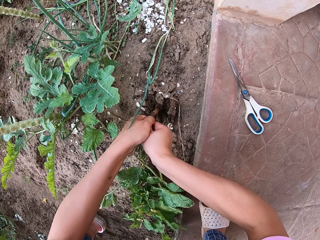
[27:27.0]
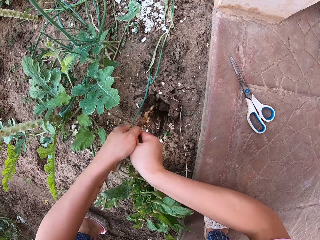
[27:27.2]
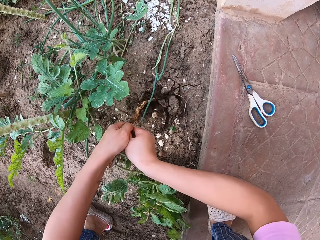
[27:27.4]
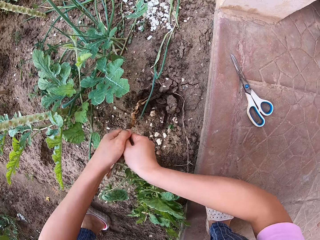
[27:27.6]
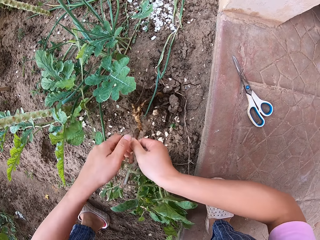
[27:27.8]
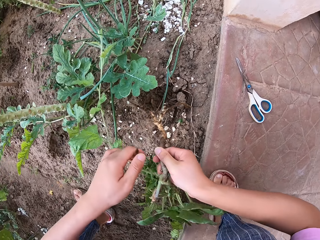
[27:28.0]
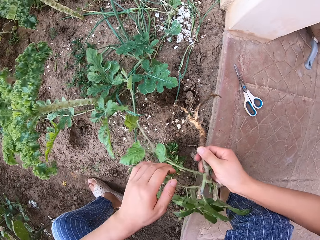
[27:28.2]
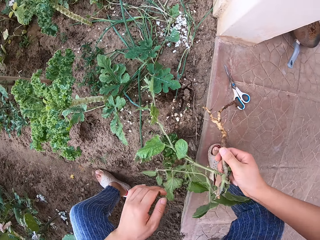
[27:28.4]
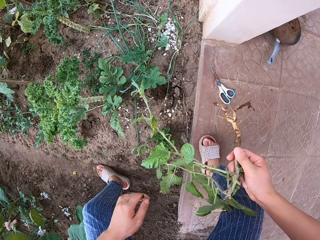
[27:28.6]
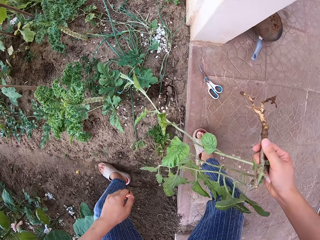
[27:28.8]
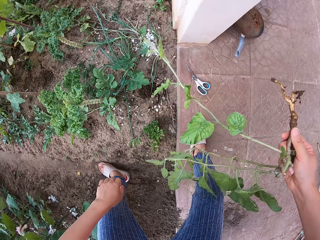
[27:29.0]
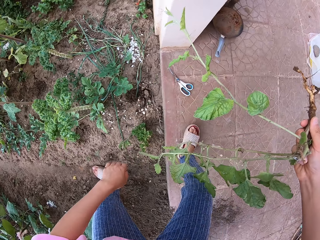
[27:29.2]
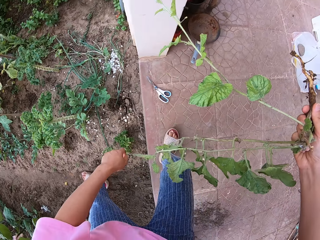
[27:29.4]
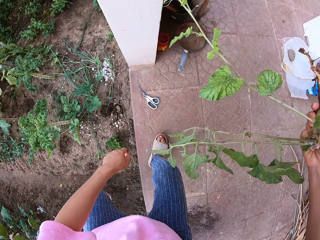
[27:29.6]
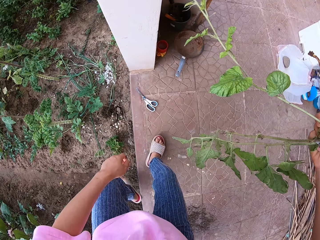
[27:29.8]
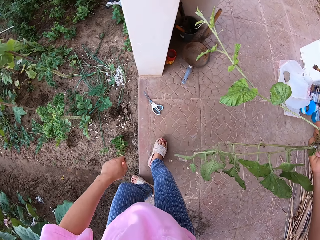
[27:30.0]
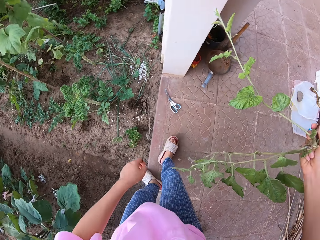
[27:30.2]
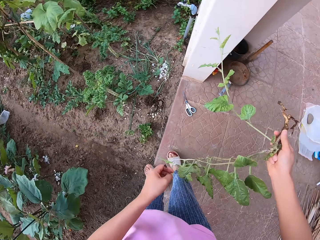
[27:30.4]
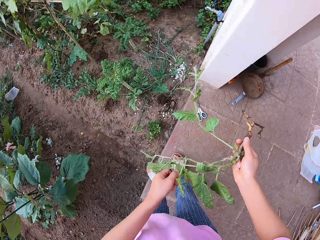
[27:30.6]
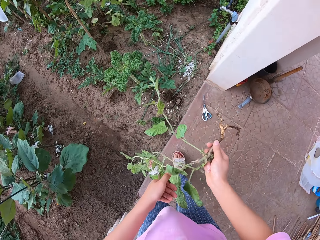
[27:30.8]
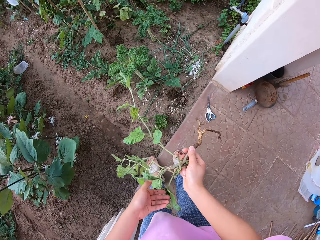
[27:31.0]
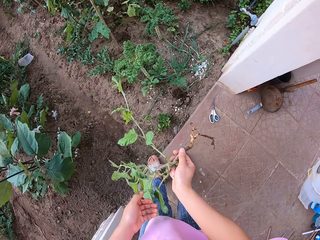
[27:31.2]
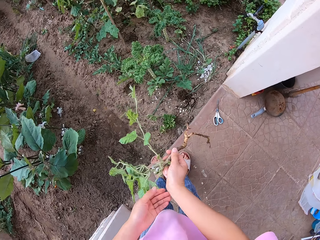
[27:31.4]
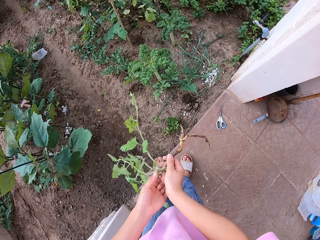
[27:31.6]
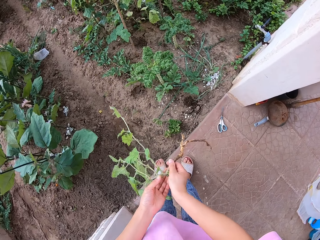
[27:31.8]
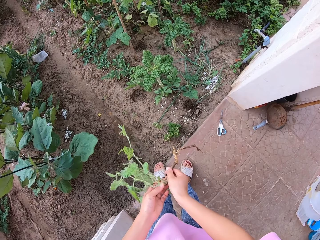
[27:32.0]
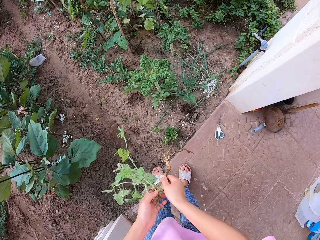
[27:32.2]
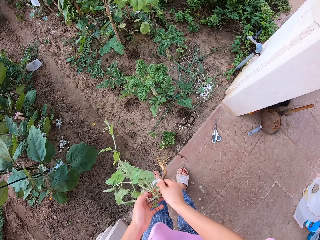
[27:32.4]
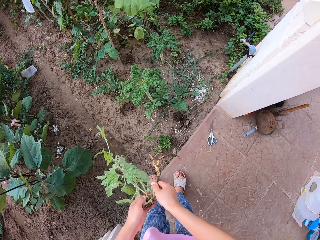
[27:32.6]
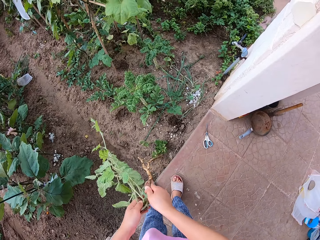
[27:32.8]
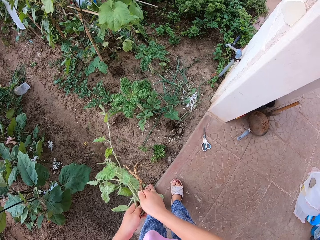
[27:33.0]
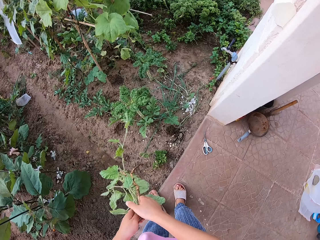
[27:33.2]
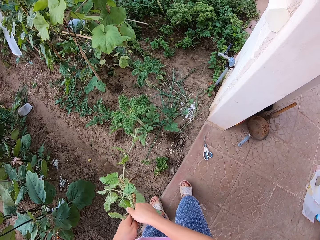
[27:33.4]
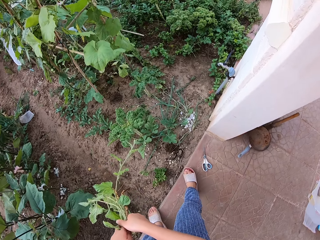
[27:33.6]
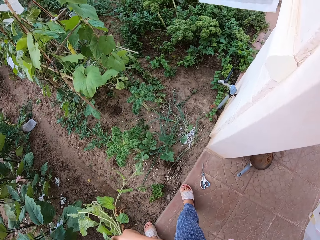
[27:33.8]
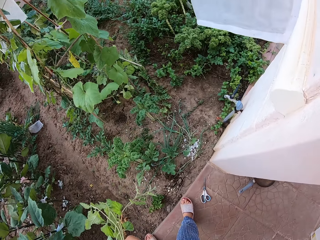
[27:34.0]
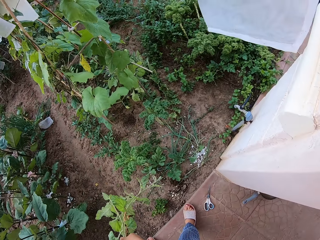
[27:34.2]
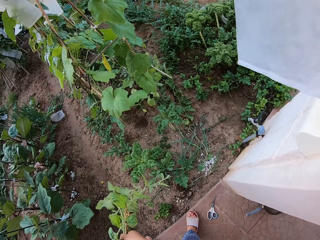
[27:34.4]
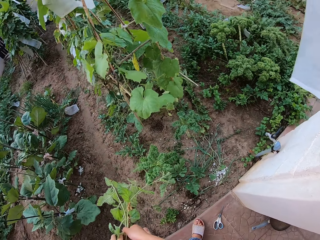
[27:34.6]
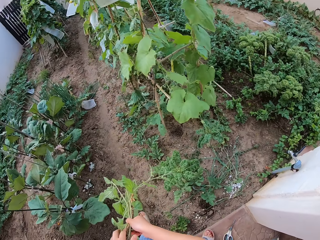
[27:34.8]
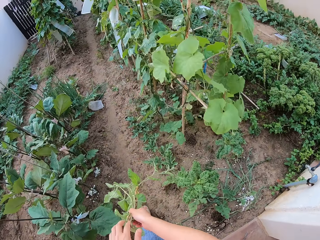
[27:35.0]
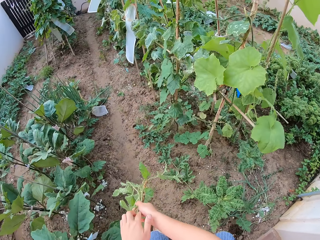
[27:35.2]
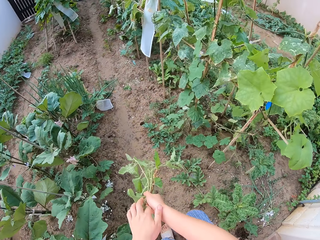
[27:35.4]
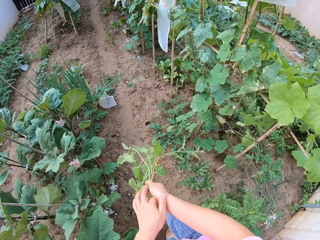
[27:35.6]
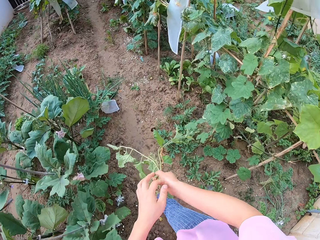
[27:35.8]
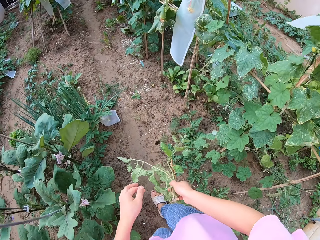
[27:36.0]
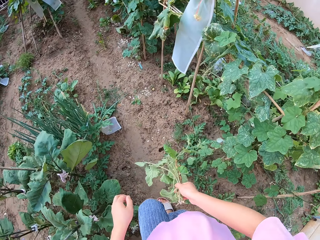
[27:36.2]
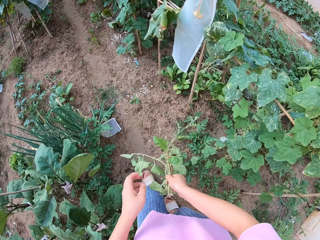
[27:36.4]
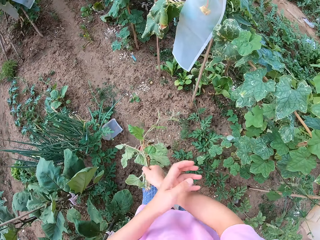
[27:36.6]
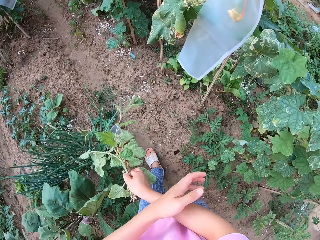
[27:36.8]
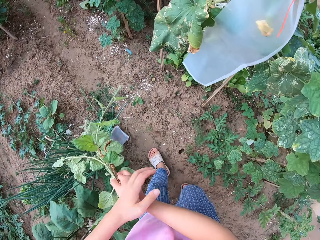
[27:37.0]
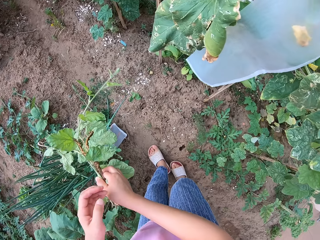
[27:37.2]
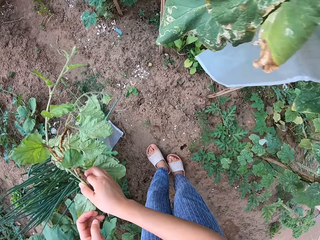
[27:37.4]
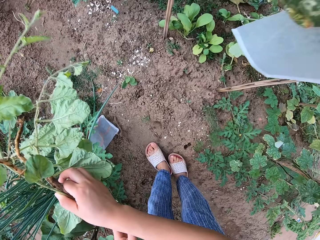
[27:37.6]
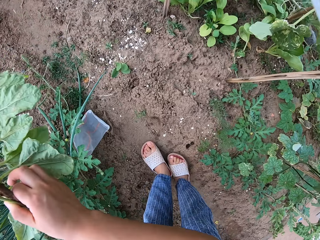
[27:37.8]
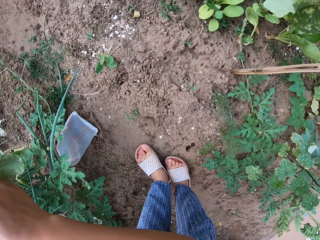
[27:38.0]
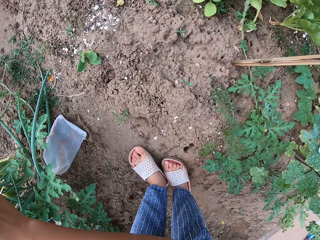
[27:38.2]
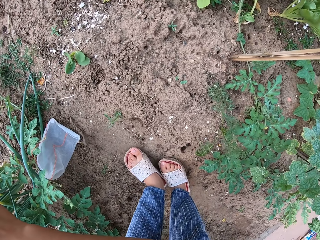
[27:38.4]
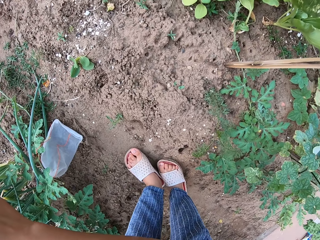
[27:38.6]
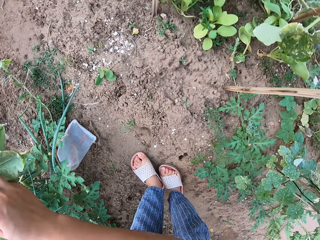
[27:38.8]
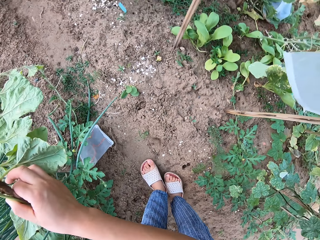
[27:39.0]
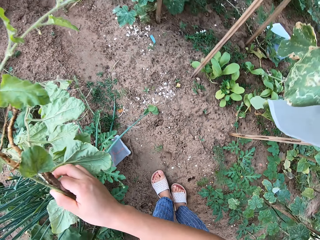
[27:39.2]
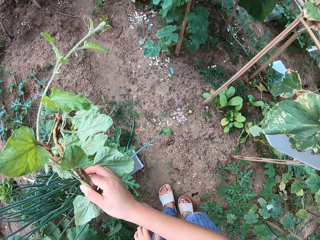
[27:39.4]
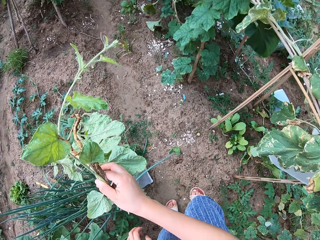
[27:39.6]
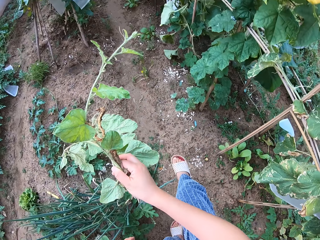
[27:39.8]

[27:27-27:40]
The camera wearer walks to the garden.

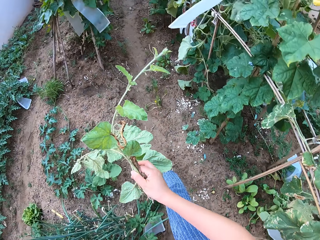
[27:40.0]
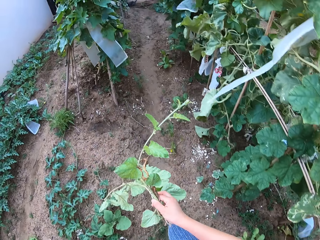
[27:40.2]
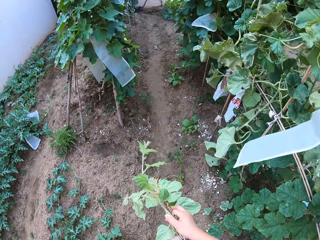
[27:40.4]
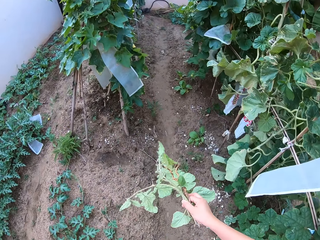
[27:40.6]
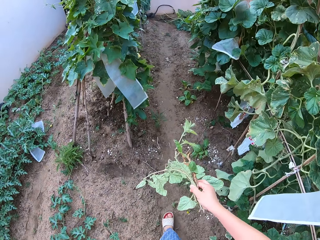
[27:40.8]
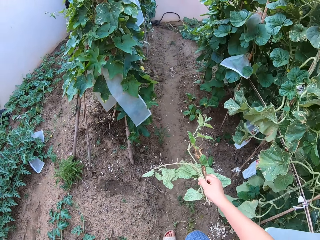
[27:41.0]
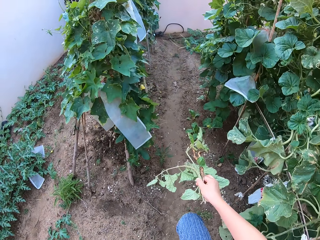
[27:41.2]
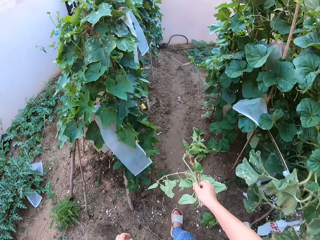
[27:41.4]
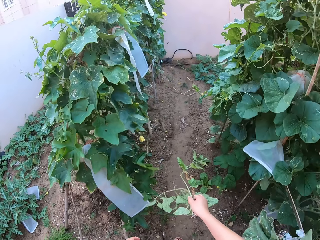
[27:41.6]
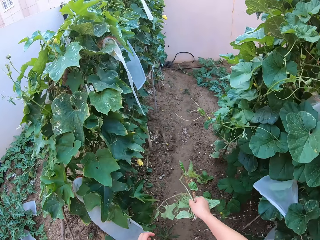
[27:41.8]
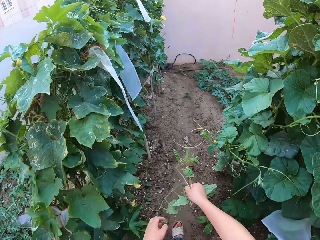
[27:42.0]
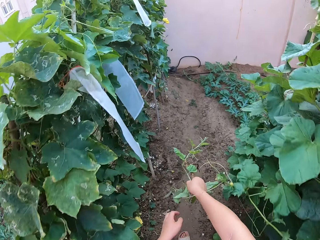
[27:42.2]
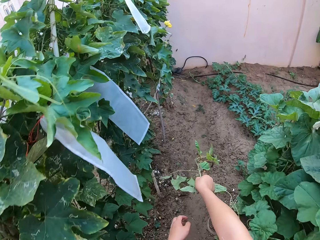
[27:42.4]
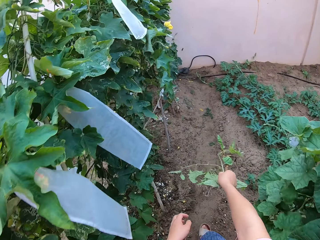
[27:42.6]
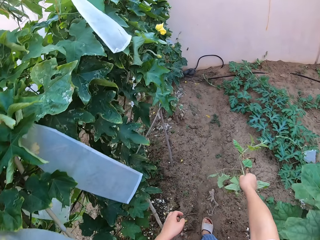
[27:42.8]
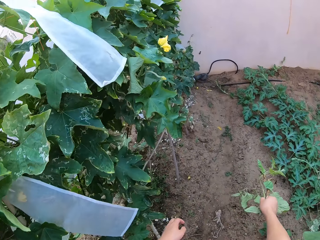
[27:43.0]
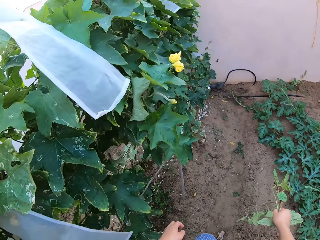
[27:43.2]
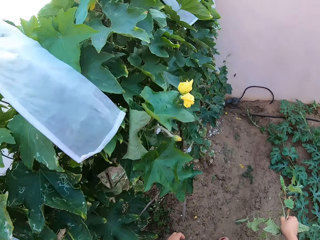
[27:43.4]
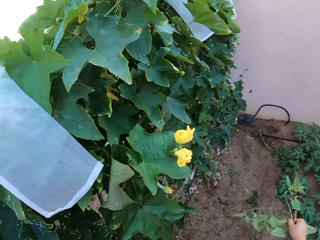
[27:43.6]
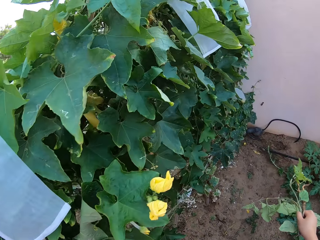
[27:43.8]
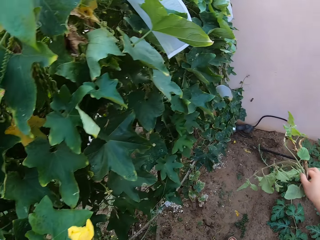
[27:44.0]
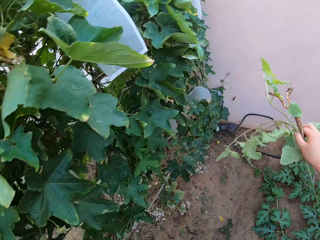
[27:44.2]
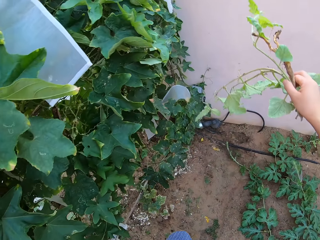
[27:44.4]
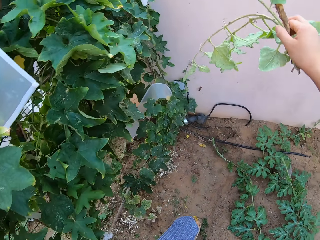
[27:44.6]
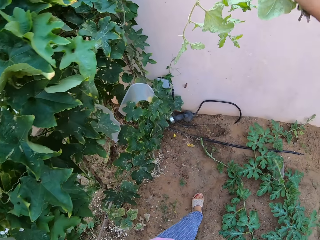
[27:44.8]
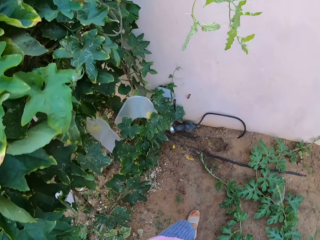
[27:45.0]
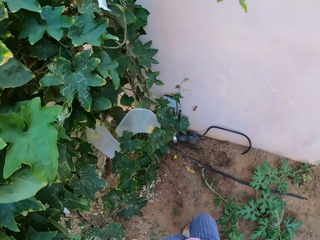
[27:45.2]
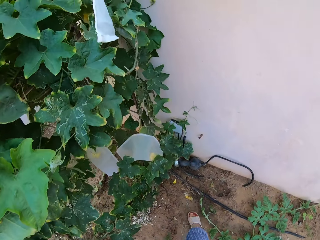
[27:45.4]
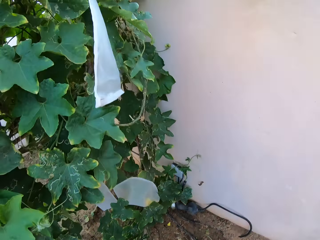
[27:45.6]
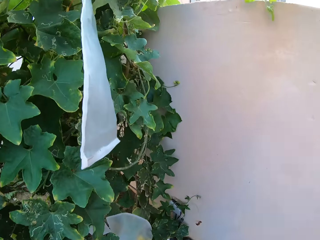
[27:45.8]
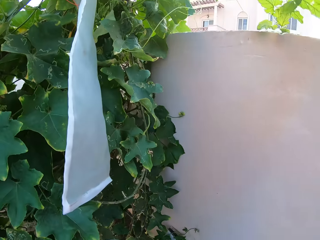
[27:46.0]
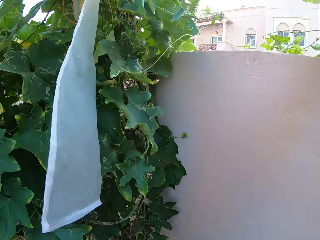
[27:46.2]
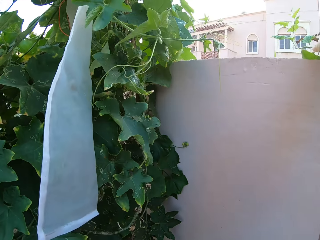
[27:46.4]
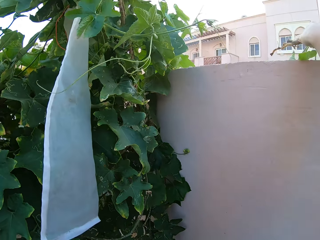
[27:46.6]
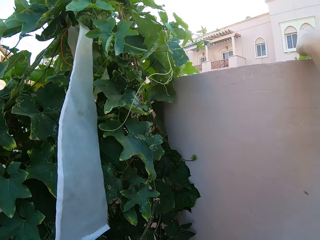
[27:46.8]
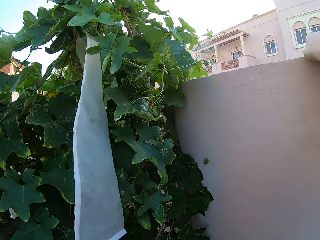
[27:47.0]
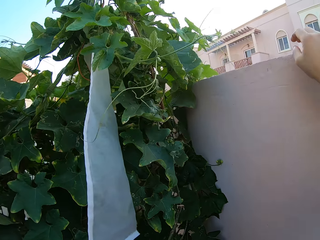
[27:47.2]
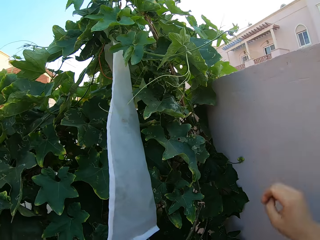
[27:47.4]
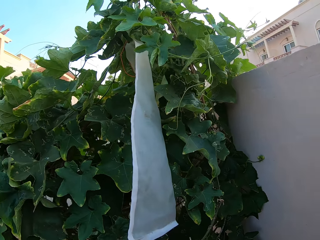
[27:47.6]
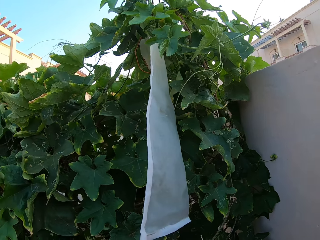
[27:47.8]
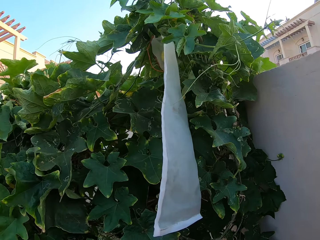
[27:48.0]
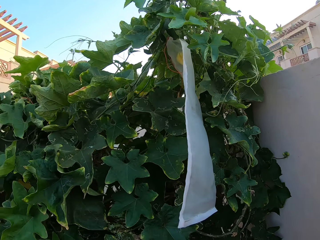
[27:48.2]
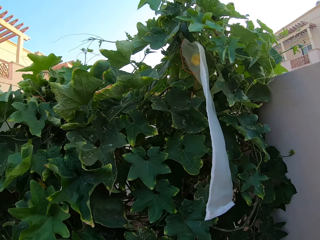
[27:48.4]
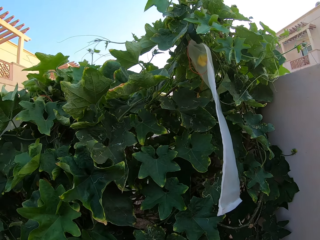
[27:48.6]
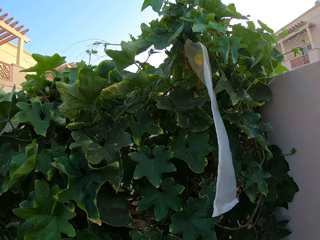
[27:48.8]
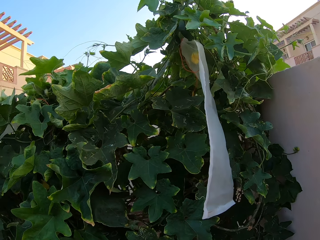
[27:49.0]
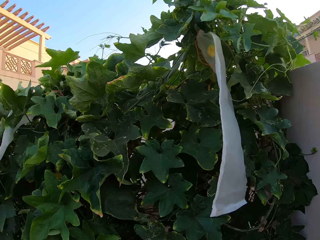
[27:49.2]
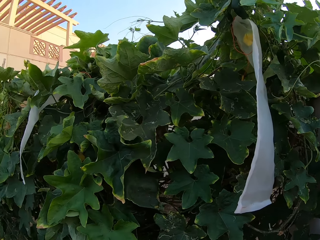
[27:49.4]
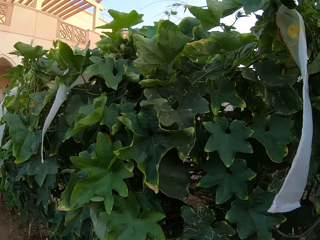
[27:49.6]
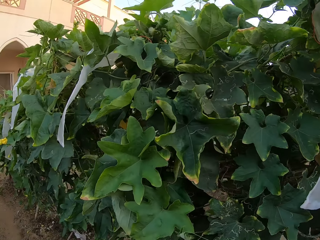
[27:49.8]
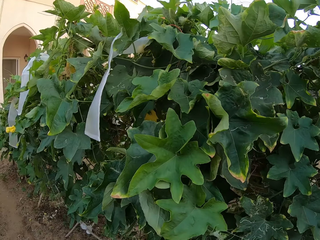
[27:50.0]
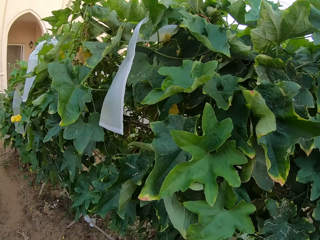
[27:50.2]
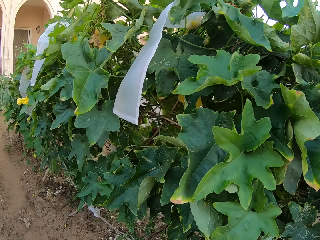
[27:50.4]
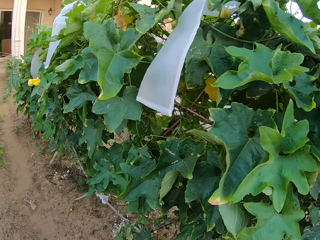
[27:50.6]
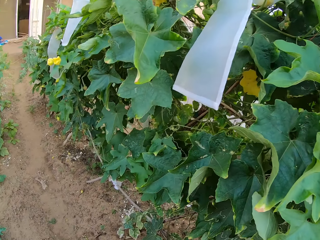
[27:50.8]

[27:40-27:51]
The camera wearer throws the plant over the wall.
